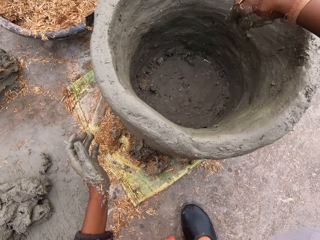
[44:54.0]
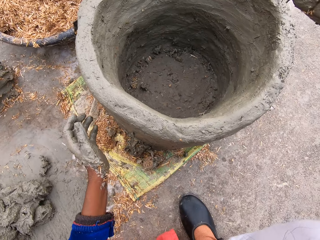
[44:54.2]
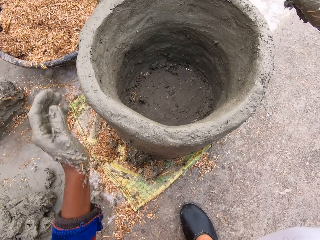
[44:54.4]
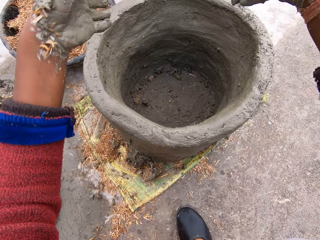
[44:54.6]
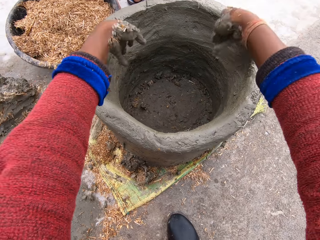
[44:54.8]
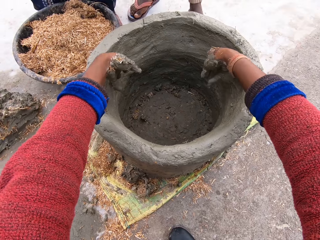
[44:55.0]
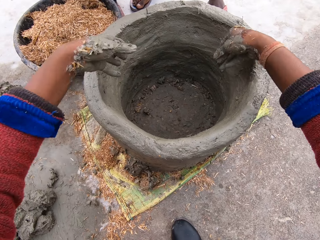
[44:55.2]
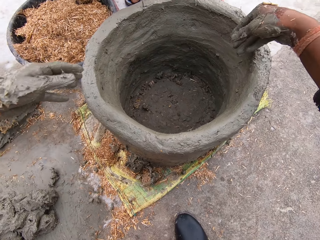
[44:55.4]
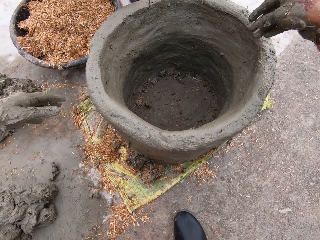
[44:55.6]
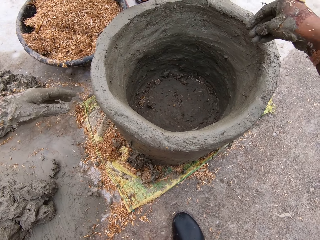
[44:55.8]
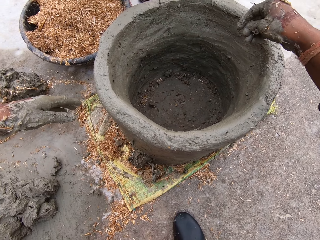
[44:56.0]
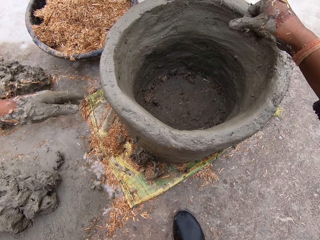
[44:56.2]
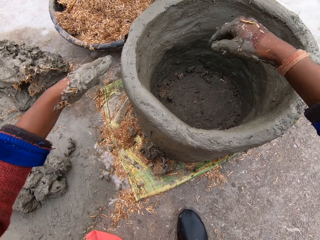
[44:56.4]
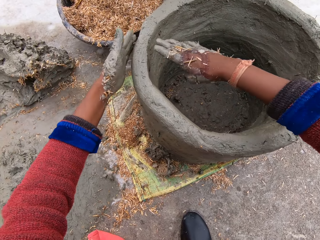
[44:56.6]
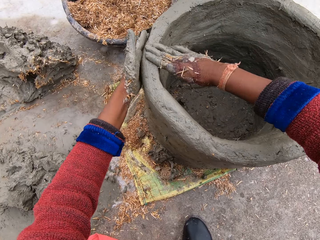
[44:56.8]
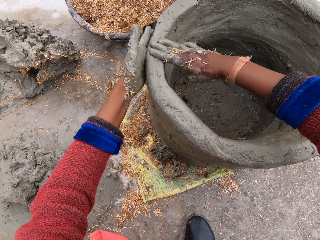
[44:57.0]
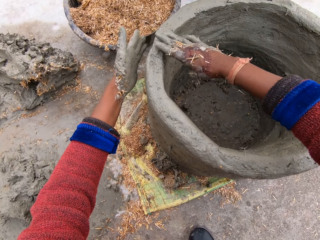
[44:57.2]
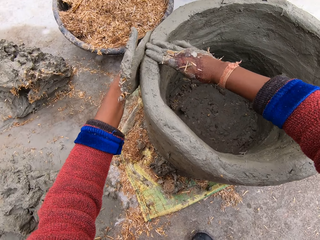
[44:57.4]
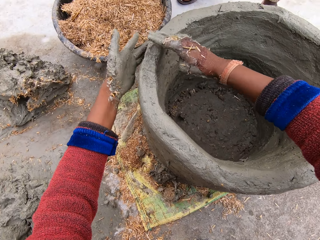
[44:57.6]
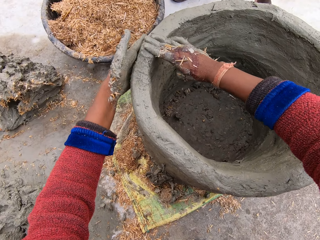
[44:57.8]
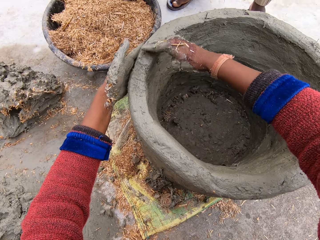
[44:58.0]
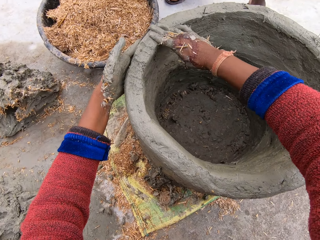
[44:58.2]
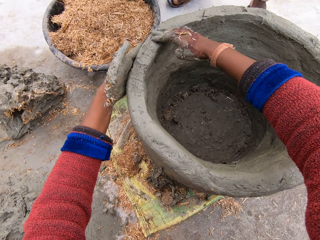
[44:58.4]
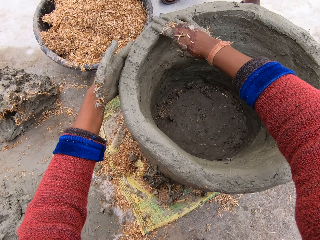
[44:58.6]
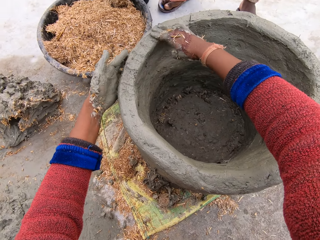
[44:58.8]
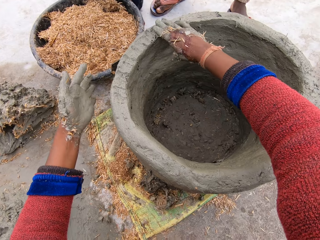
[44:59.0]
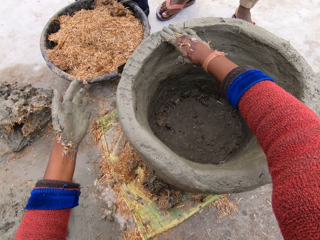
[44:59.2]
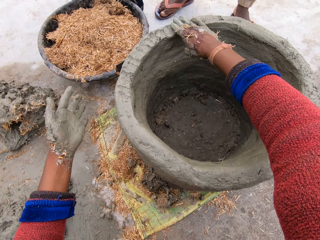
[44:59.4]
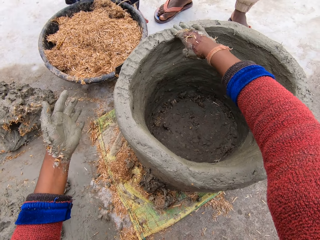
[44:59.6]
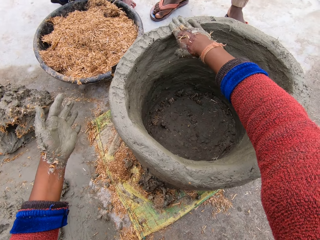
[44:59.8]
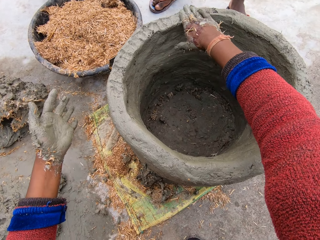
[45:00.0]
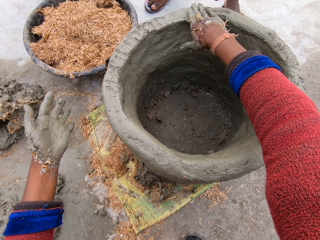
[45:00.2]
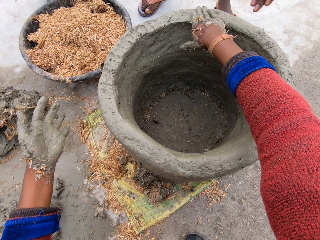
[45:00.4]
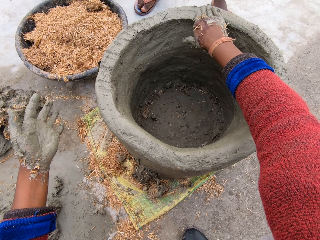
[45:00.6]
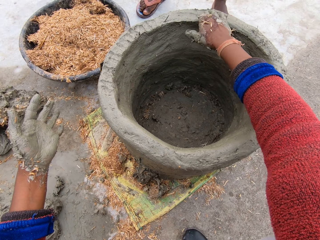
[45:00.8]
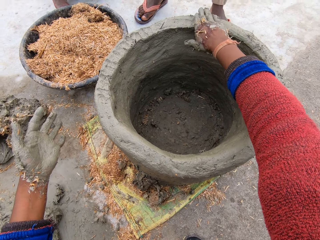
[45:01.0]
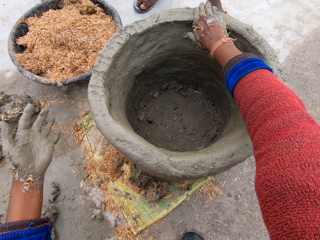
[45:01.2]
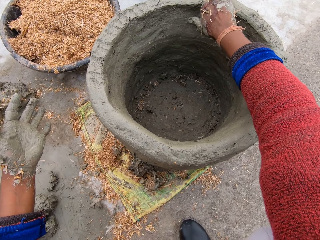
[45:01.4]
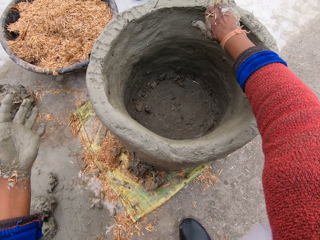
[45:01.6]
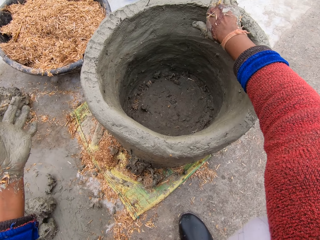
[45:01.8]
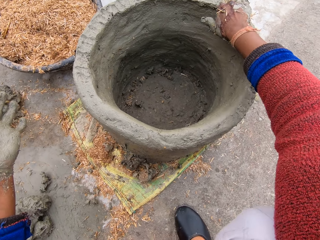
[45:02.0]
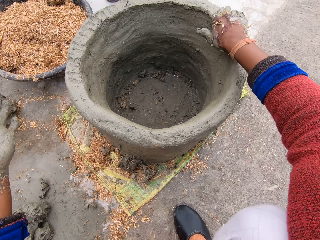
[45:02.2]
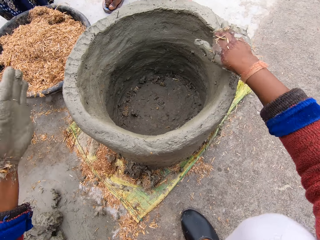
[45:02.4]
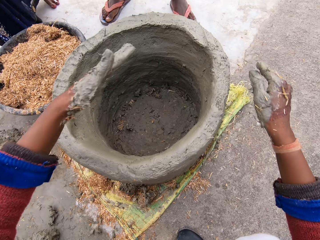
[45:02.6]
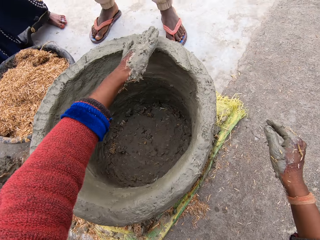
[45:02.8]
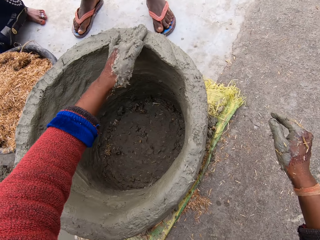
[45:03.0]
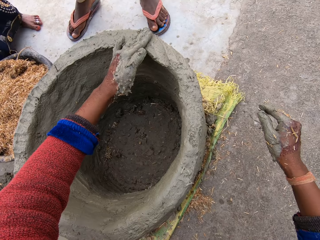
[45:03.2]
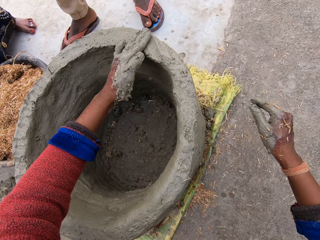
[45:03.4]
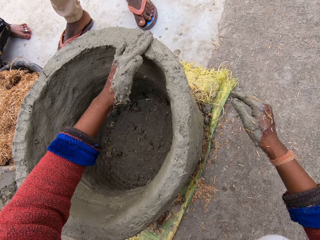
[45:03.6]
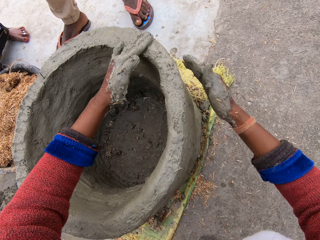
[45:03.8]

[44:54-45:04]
The camera wearer demonstrates her hands. She resumes smoothening the flower pot with her hands. A man converses.

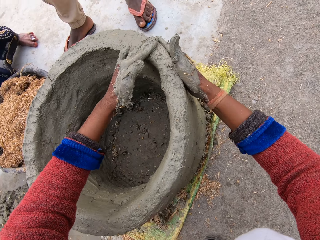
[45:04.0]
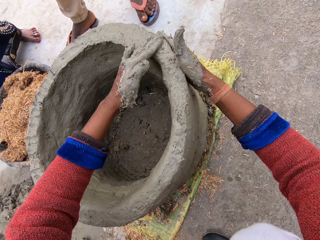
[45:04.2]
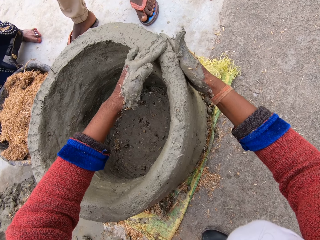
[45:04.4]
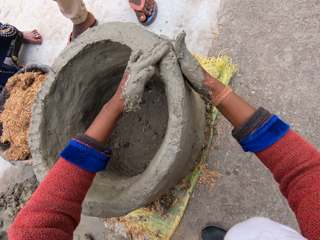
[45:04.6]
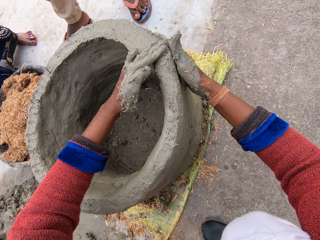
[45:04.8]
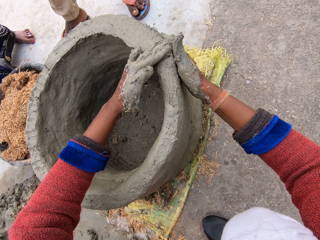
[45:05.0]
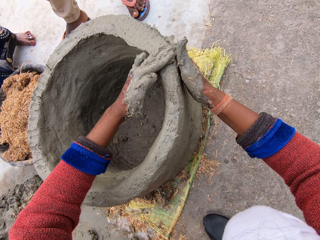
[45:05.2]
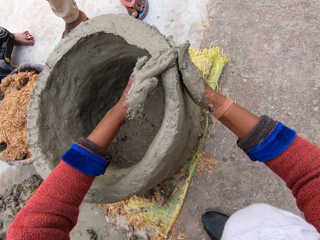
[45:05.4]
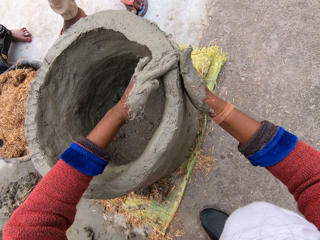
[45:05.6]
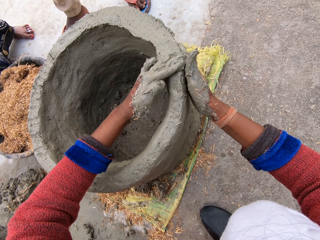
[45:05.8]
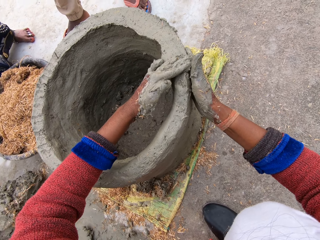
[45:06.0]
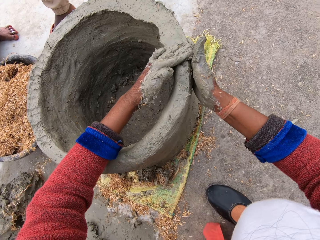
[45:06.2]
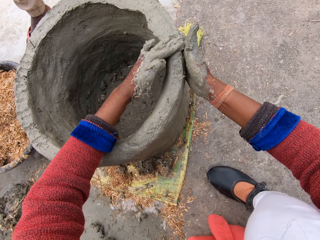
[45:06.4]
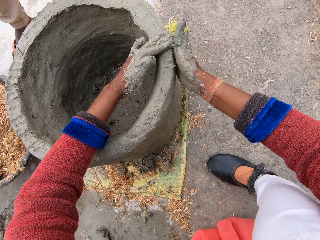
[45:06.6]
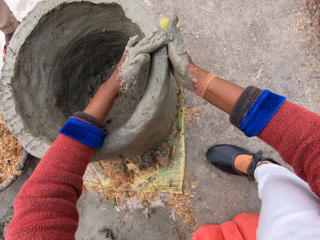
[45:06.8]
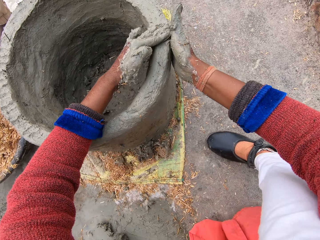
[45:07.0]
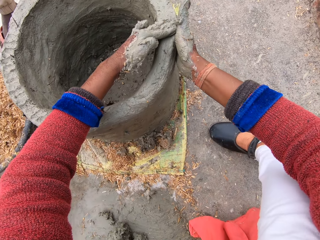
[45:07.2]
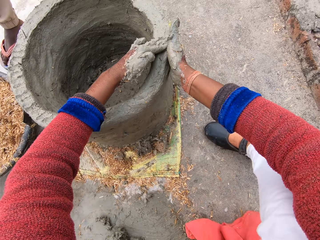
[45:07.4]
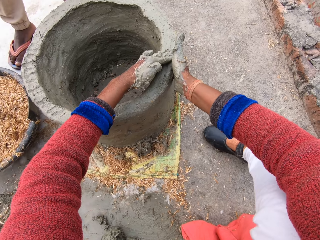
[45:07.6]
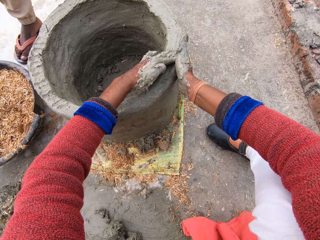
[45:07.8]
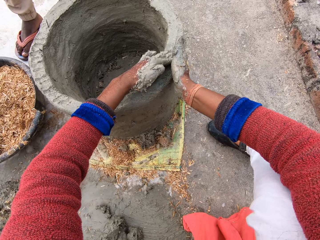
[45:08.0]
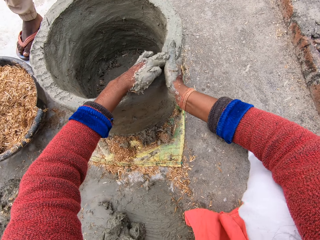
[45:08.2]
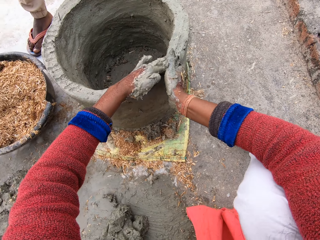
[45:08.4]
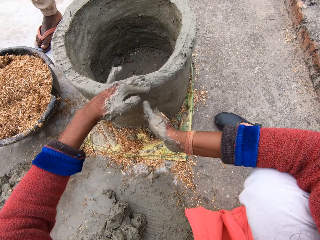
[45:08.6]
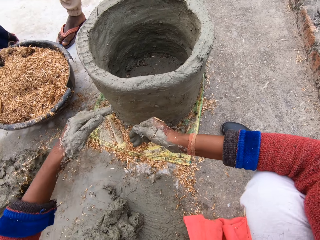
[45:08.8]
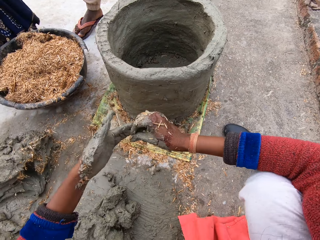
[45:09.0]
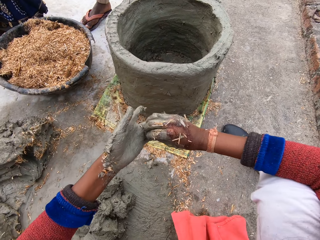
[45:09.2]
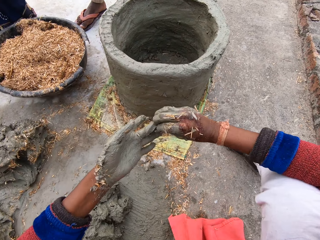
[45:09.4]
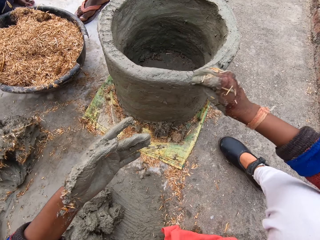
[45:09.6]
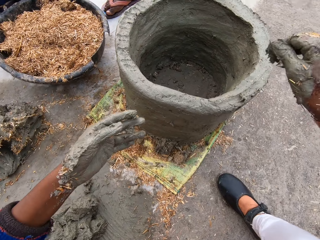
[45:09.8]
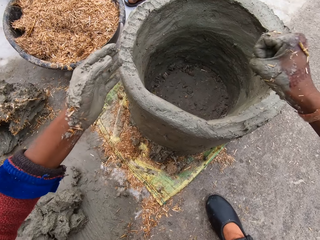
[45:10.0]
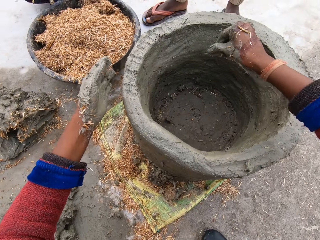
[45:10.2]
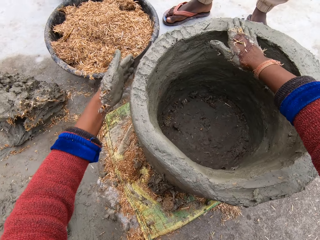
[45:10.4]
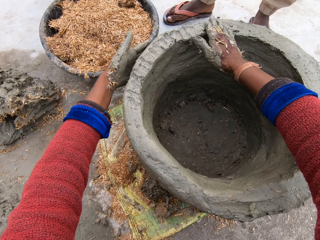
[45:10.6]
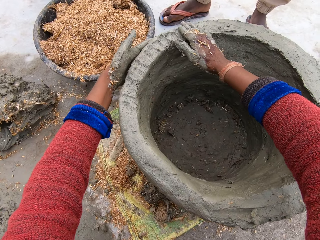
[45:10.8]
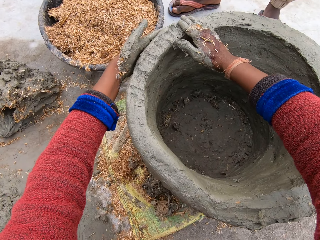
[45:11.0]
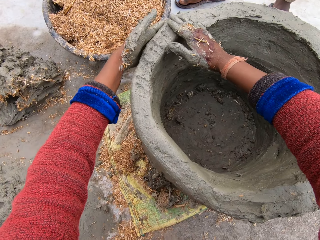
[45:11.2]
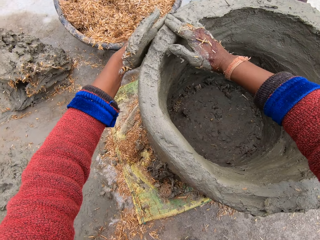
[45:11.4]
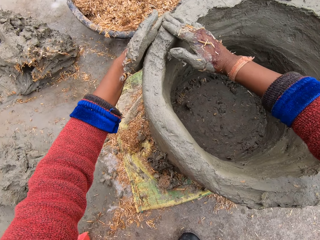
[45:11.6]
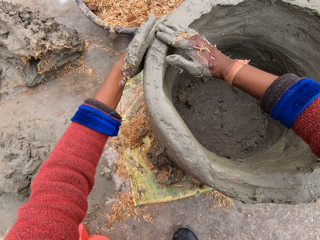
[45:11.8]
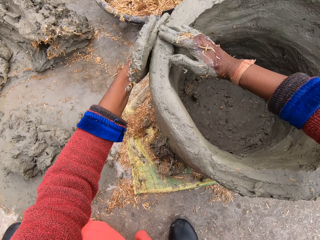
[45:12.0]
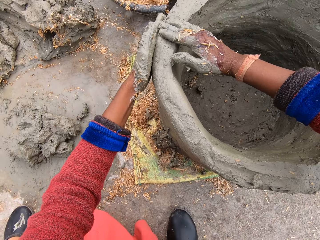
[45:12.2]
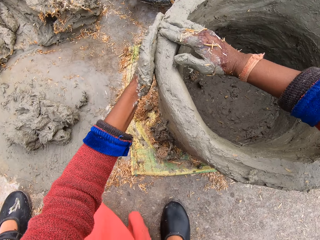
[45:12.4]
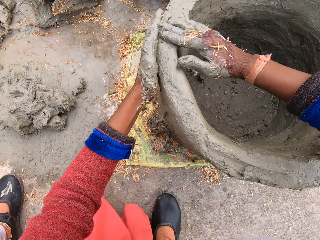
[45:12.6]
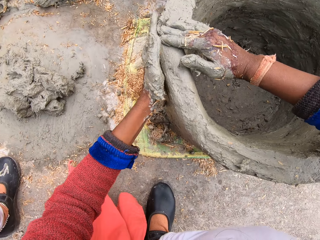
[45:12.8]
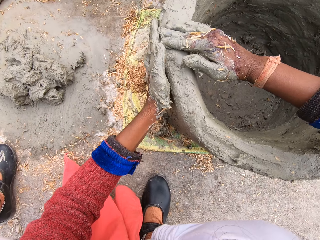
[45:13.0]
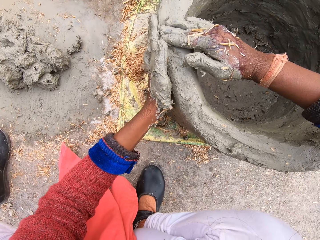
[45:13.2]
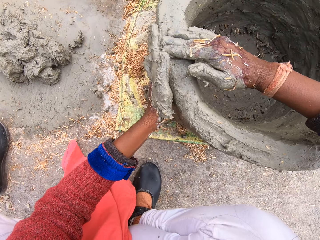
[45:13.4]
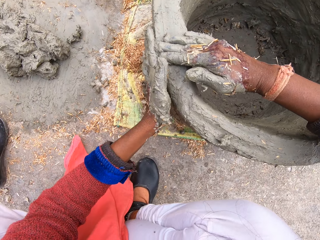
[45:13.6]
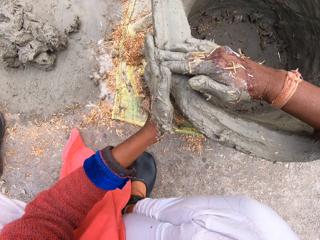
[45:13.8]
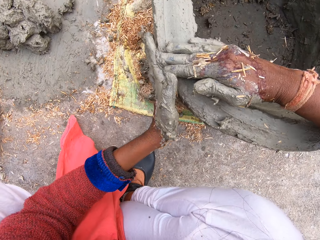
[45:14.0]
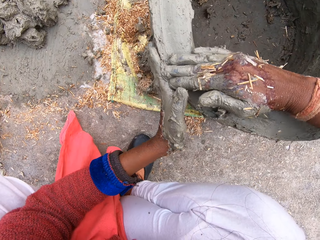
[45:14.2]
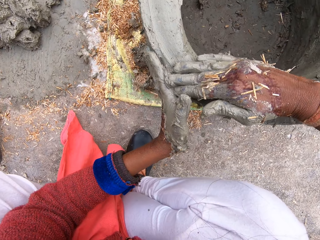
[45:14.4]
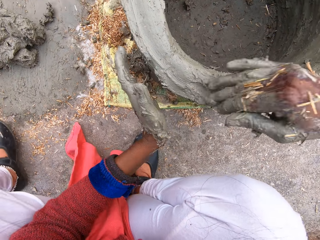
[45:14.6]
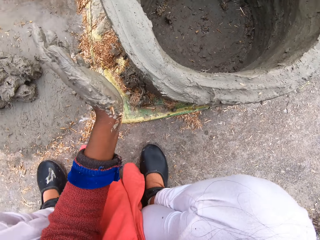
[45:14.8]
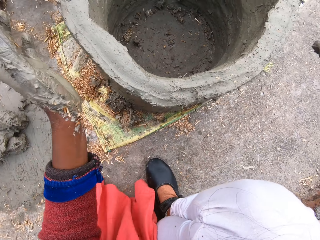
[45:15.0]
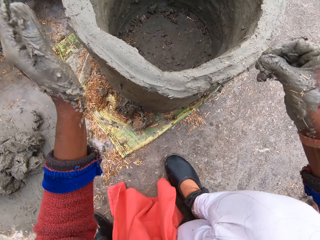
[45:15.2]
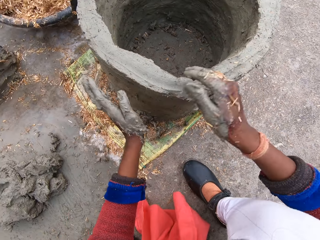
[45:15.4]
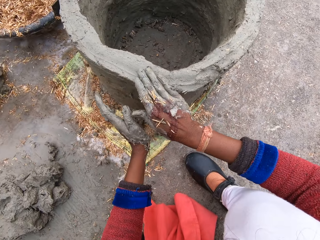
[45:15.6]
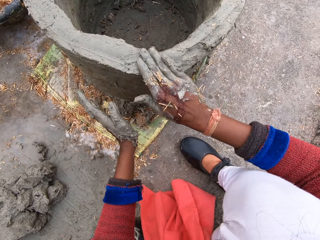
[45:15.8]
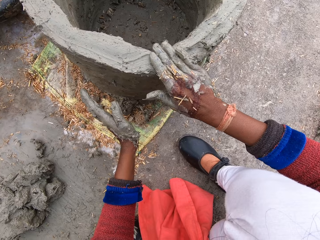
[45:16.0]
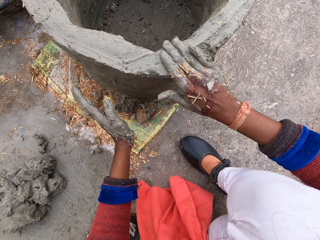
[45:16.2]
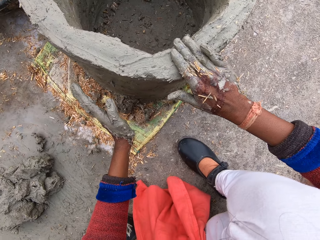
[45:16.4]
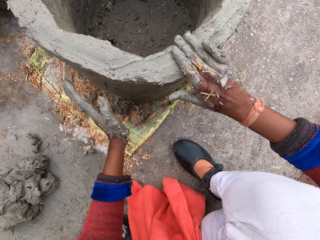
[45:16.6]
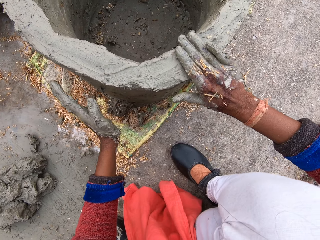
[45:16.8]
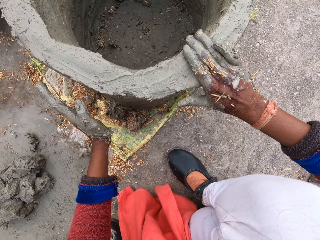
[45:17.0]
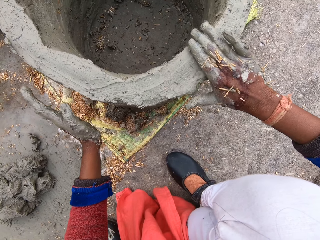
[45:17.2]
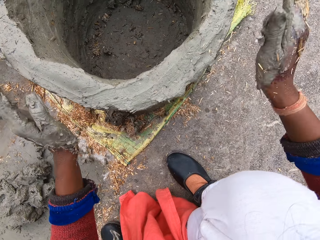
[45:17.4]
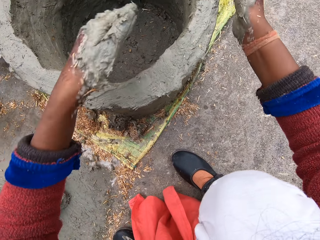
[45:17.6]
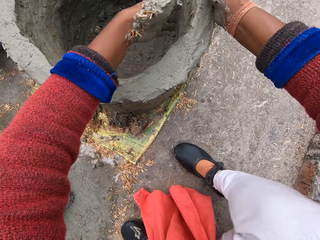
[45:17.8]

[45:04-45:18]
The camera wearer fixes the pot. She takes some mortar mix from her left hand. She resumes smoothening the flower pot with hands. She molds the pot.
